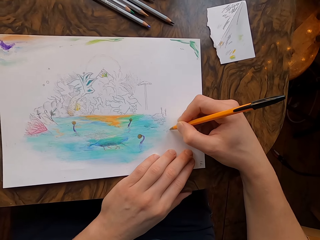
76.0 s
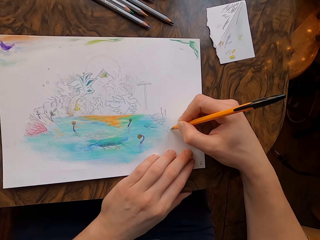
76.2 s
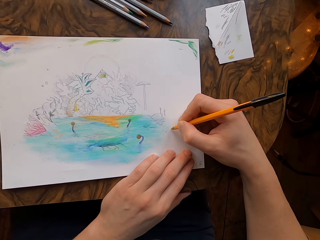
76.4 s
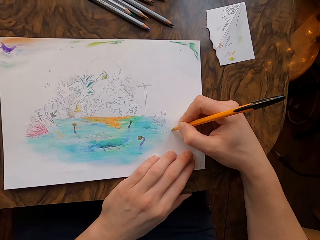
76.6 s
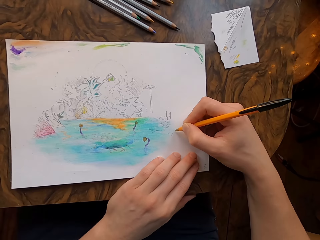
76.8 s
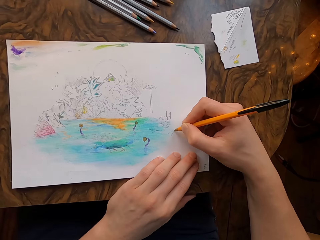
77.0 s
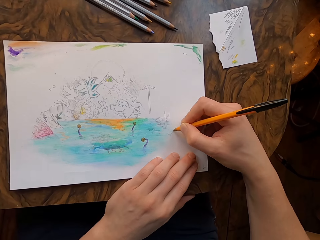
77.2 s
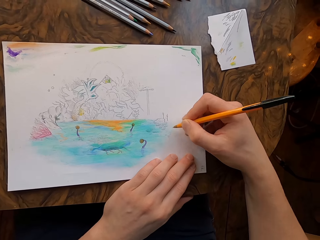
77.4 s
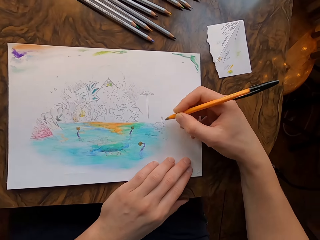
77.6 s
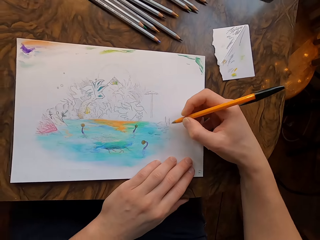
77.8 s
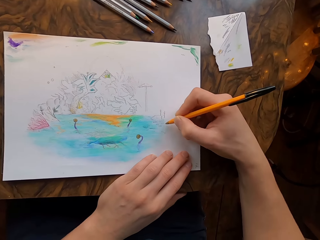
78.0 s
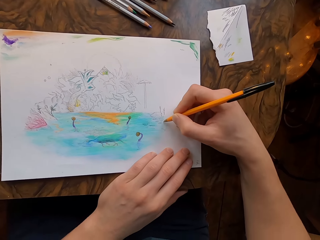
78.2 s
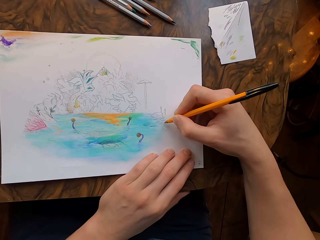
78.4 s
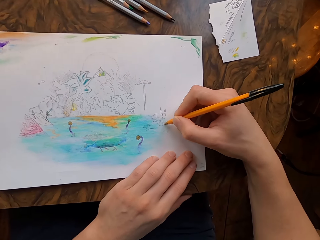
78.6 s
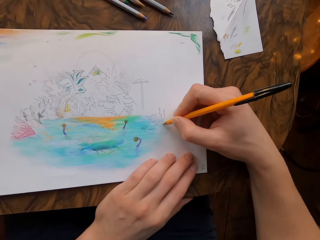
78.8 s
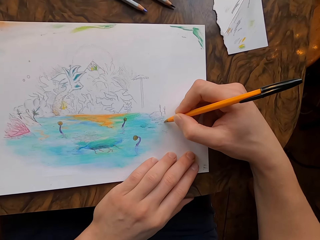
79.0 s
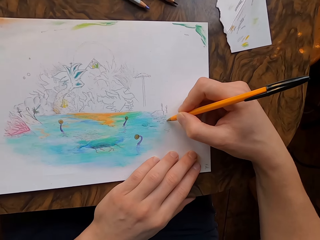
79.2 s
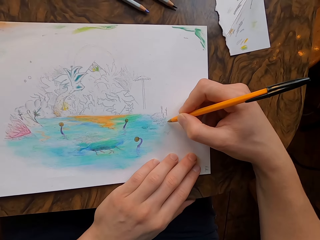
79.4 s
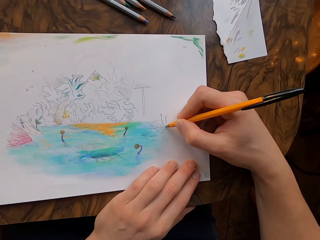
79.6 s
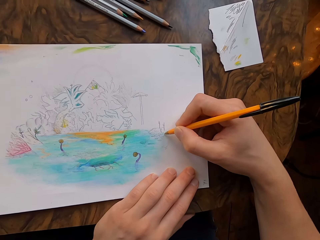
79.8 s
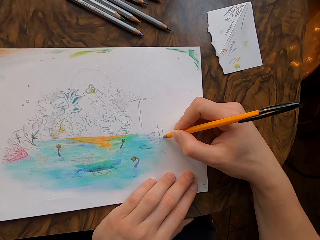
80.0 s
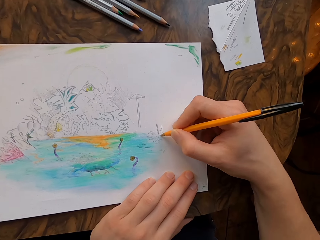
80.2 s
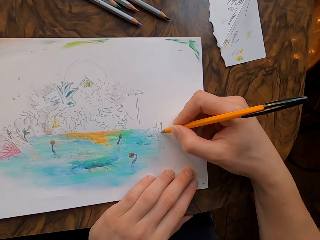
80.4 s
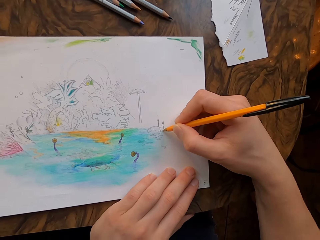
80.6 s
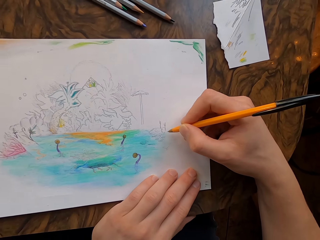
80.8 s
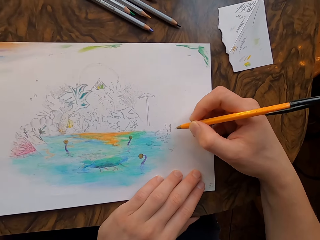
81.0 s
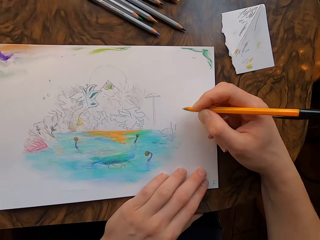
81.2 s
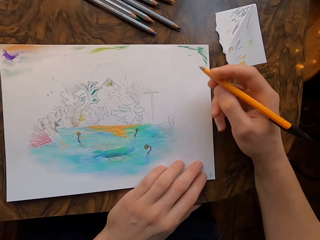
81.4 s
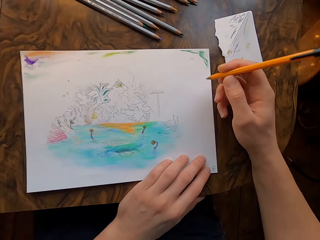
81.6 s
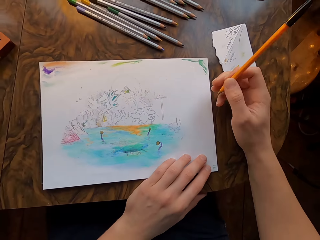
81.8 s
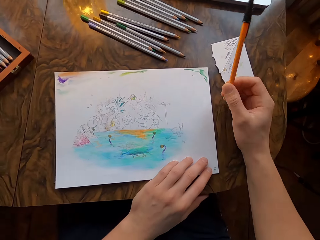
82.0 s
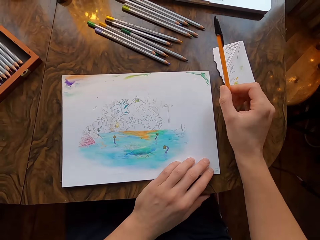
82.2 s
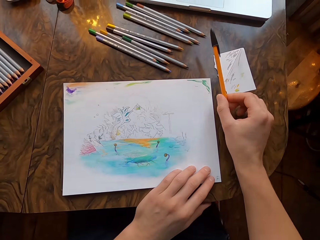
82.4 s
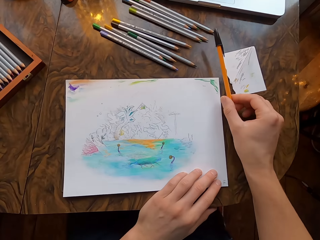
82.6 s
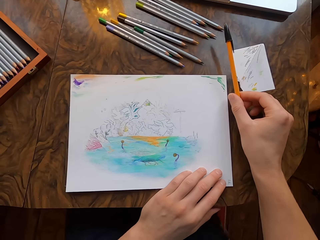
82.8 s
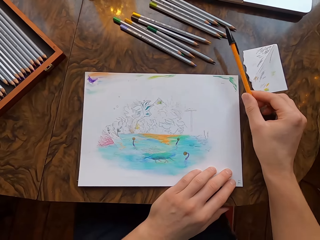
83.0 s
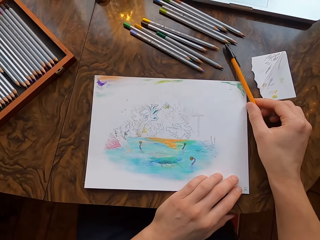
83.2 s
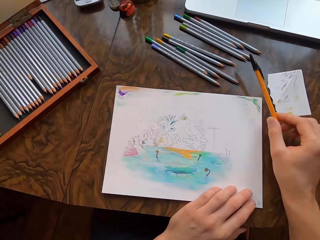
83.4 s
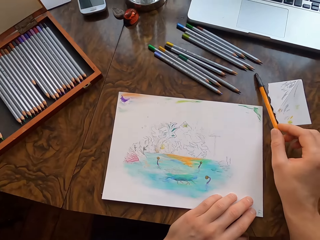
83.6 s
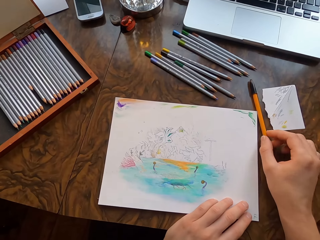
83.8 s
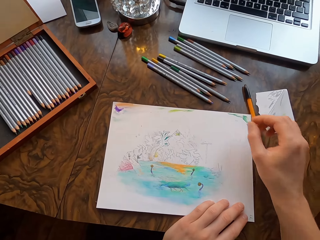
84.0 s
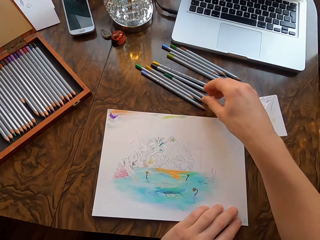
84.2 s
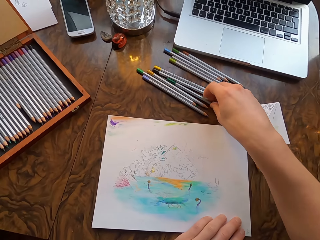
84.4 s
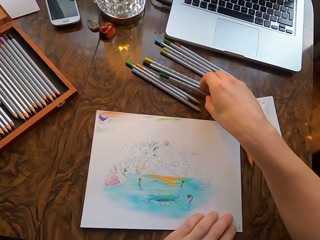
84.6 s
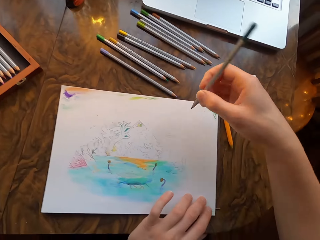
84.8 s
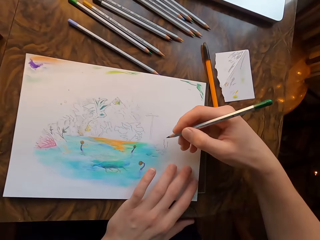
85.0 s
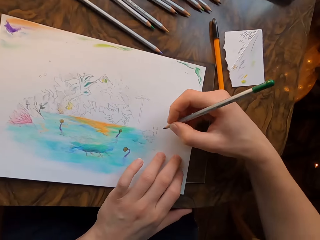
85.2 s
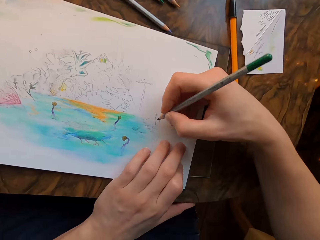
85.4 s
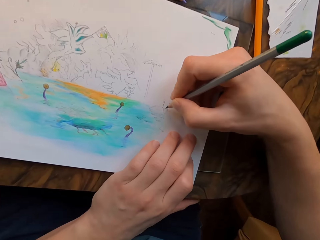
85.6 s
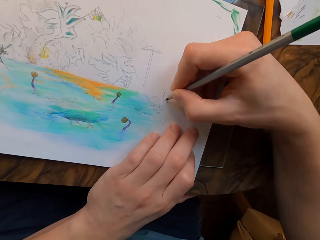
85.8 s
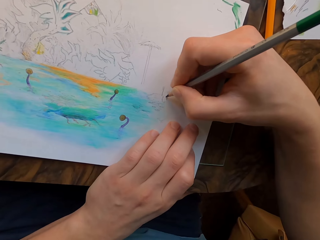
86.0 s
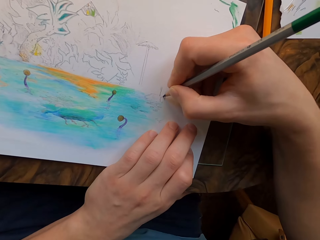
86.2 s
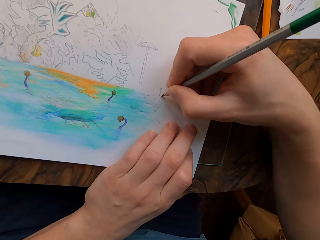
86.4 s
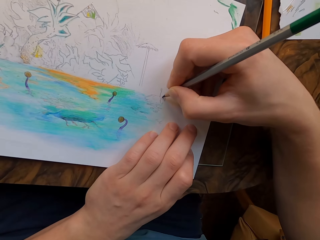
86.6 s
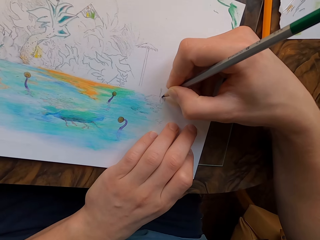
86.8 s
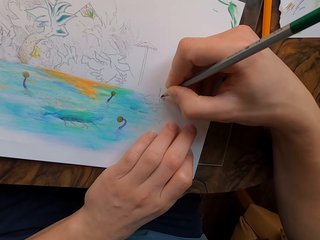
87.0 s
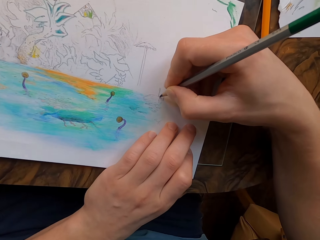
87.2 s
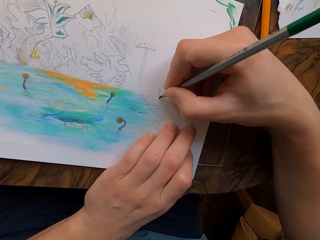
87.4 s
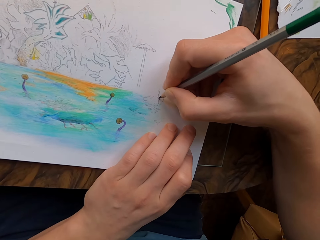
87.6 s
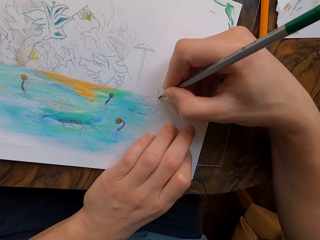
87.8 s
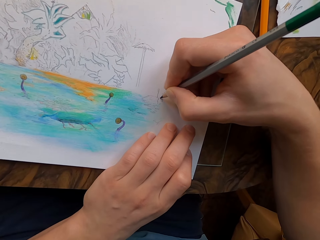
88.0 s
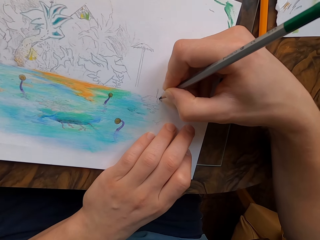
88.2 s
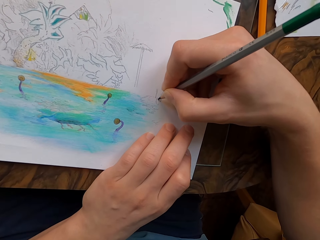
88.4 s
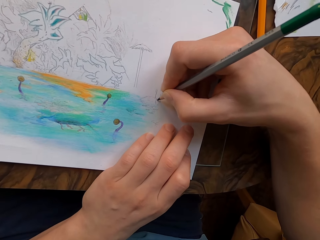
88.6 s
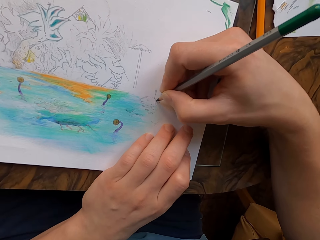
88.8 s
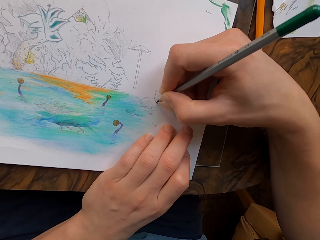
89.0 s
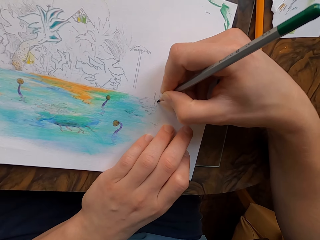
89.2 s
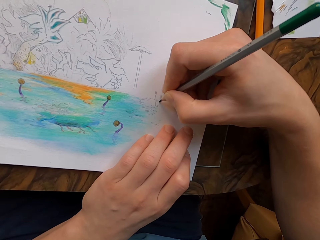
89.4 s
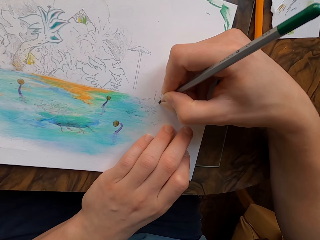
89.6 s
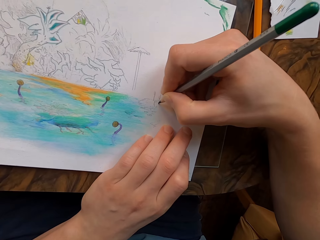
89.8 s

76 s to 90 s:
The camera wearer flips the pen in his hand. He puts the drawing pen on the table. He picks up a drawing pencil on the table. He draws on the drawing paper with the pencil in his hand.

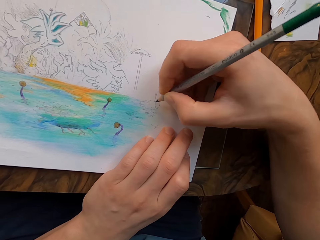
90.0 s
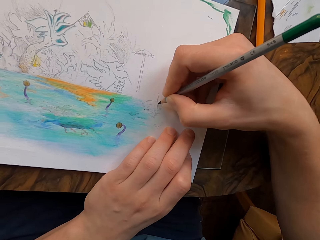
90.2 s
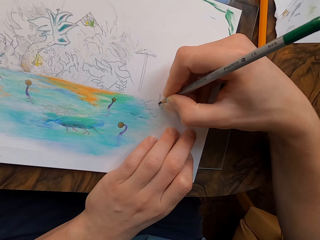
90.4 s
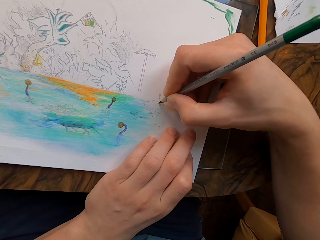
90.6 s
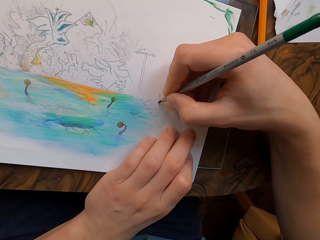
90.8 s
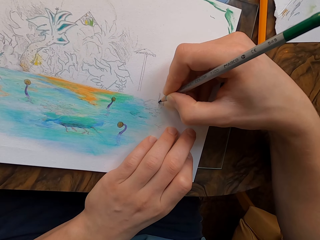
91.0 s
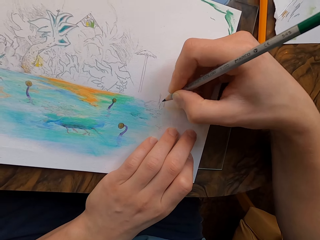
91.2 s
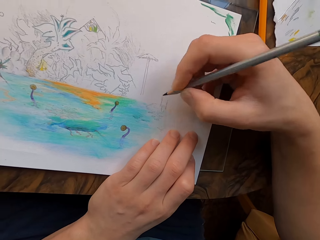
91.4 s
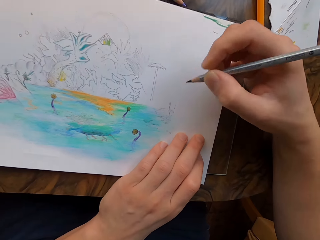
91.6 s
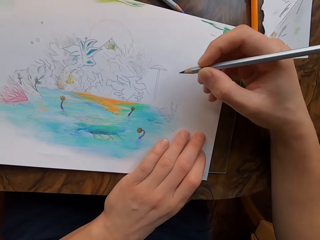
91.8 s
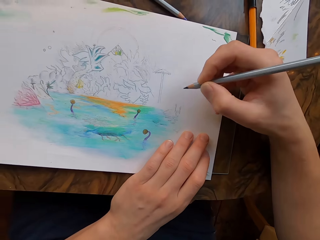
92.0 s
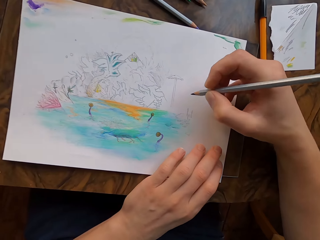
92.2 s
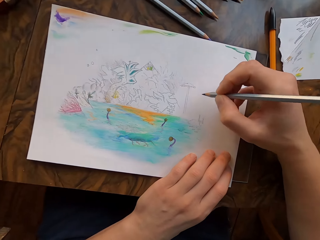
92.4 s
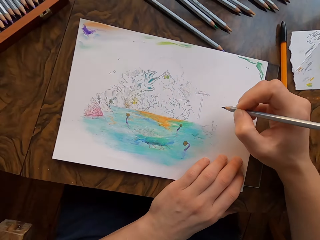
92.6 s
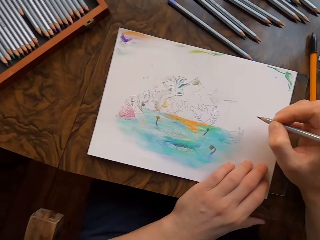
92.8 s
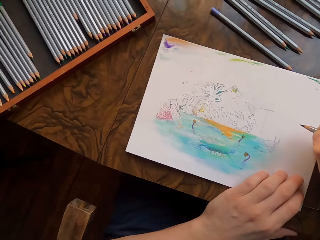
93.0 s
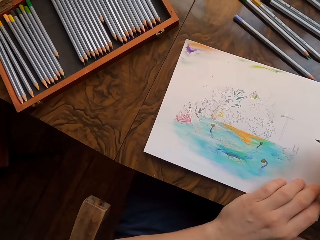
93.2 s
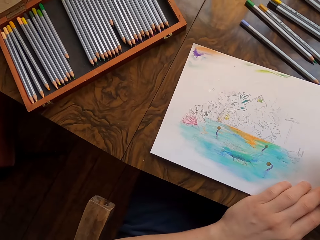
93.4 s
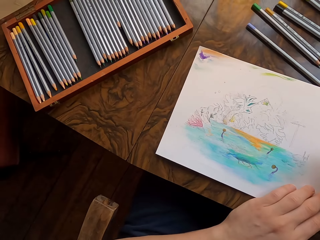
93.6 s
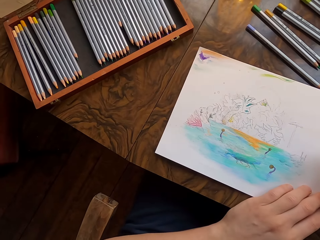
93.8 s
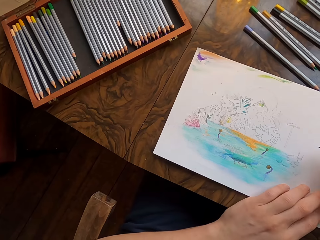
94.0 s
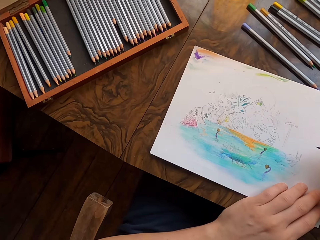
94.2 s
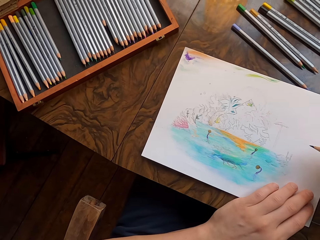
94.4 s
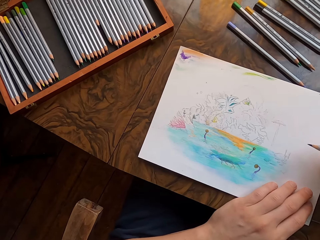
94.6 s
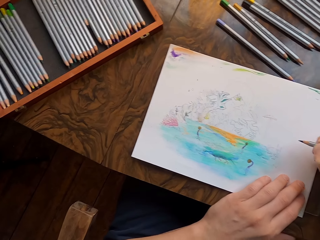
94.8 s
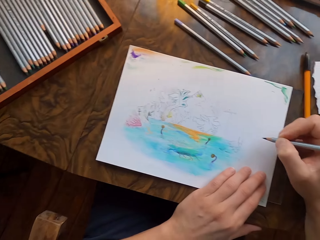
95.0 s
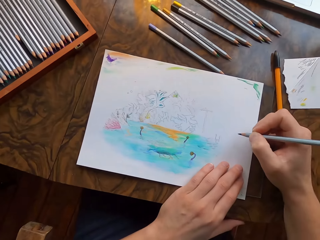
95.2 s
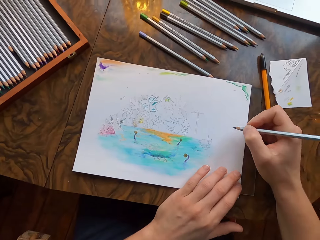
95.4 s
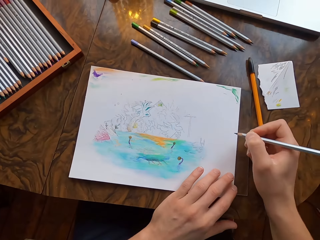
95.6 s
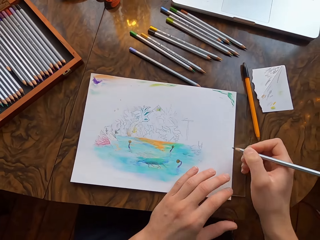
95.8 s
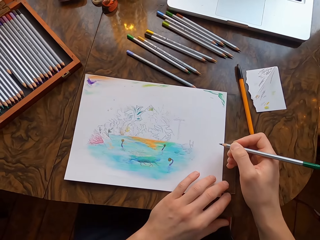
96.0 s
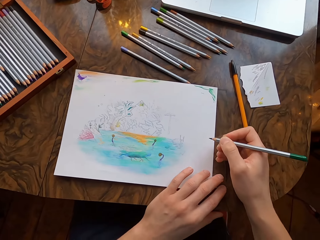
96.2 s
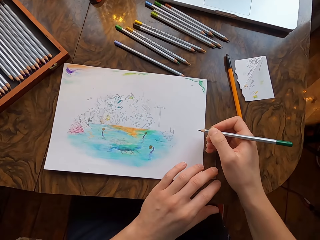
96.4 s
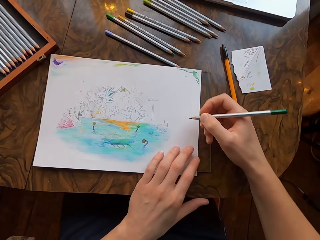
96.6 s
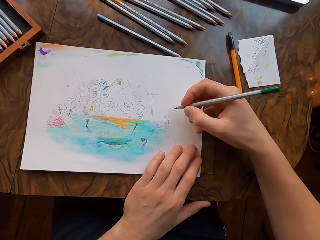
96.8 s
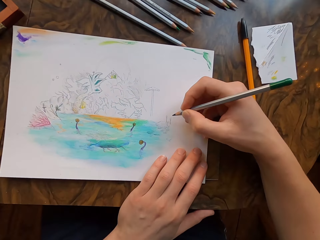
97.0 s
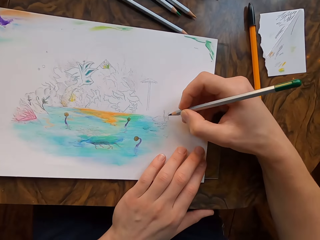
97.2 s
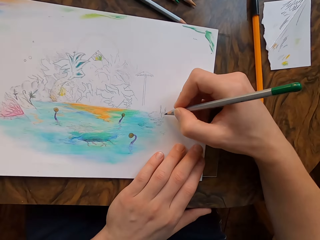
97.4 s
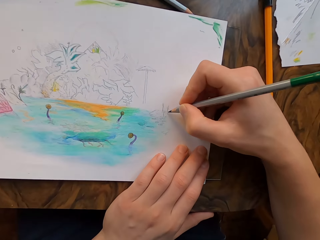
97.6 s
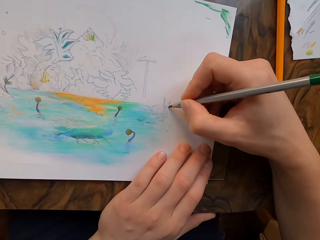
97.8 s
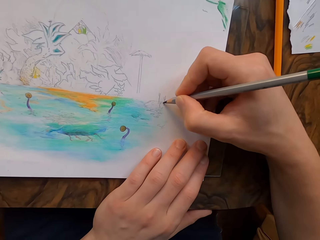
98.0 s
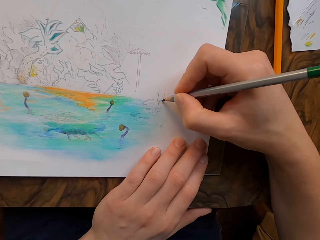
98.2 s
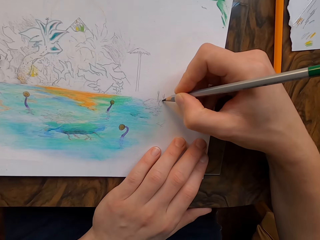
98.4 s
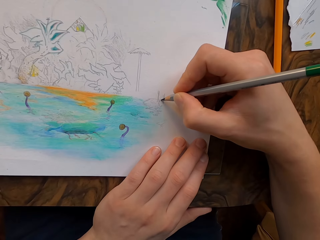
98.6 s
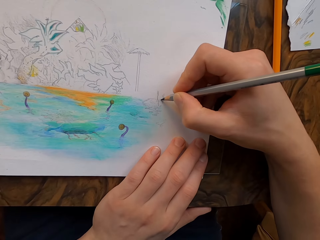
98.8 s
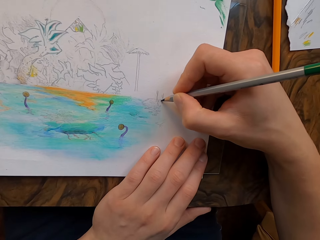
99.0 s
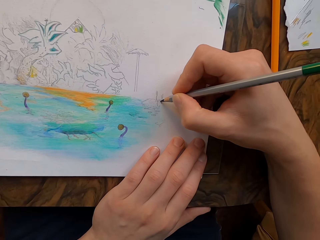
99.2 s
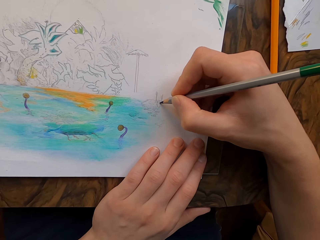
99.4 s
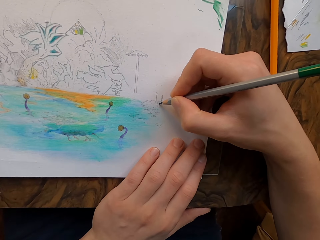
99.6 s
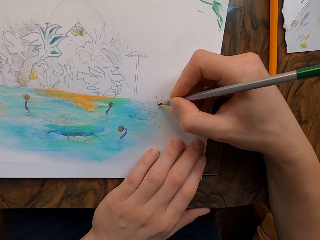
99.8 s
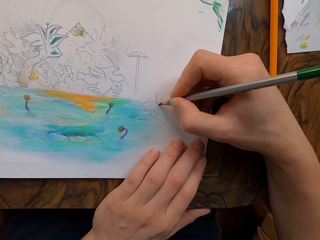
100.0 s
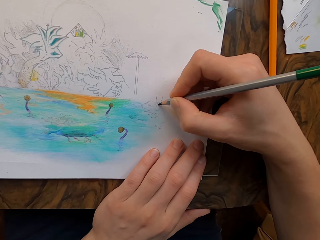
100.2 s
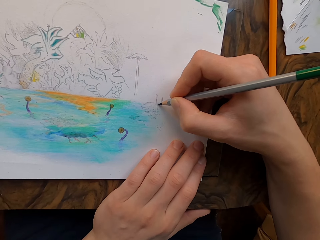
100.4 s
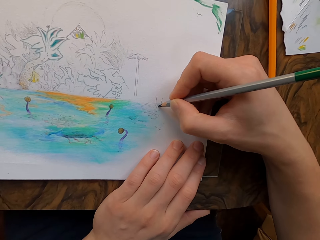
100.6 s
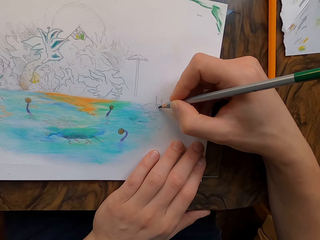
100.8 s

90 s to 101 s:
The camera wearer lifts the pencil. He looks at the drawing. He pushes the glass on the table. He draws on the drawing paper with the pencil in his hand.
